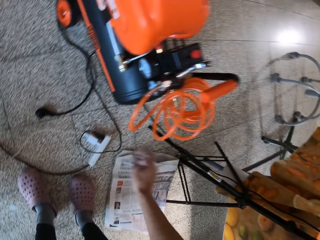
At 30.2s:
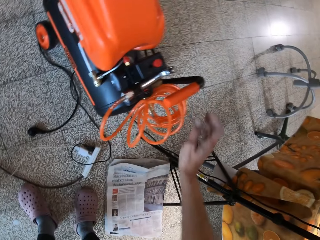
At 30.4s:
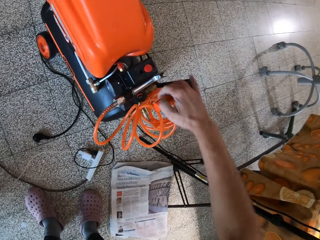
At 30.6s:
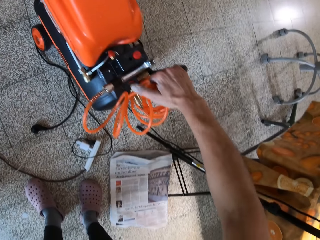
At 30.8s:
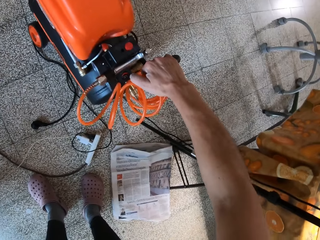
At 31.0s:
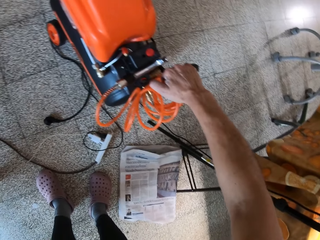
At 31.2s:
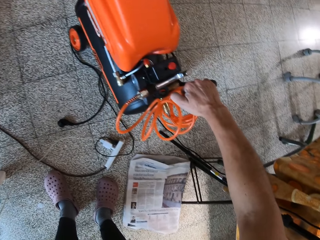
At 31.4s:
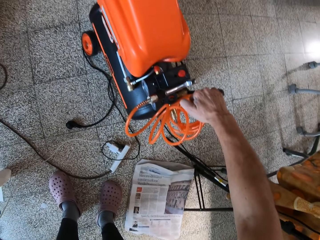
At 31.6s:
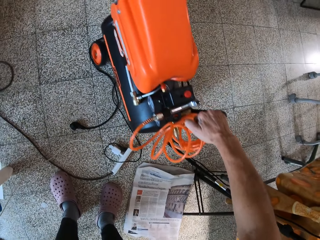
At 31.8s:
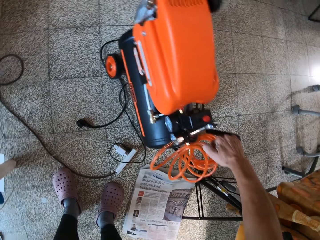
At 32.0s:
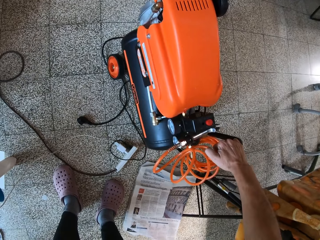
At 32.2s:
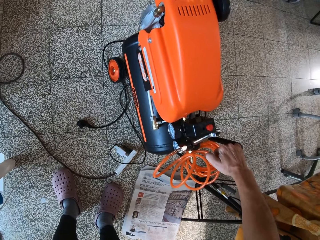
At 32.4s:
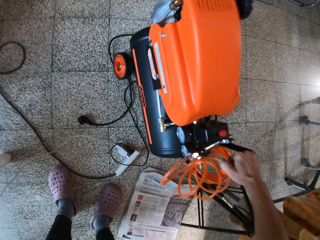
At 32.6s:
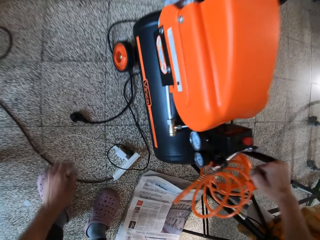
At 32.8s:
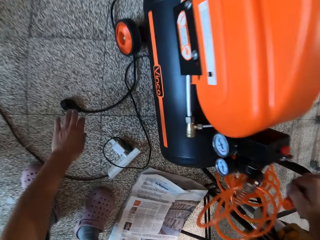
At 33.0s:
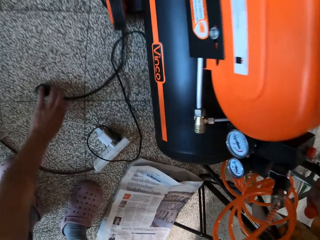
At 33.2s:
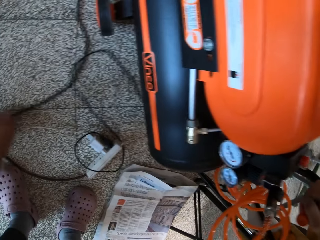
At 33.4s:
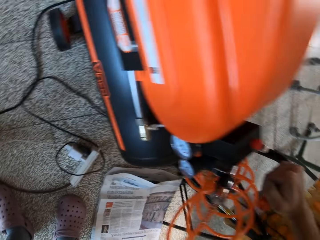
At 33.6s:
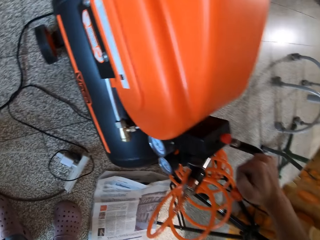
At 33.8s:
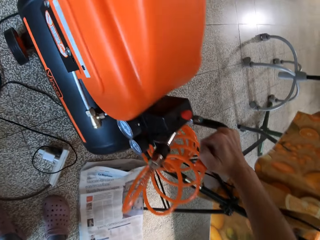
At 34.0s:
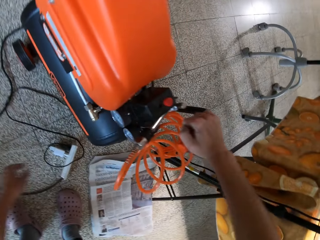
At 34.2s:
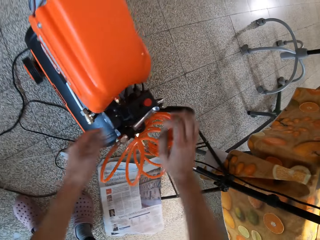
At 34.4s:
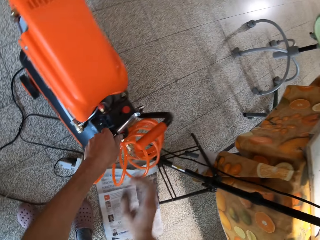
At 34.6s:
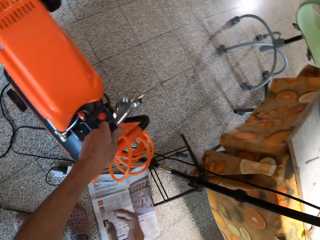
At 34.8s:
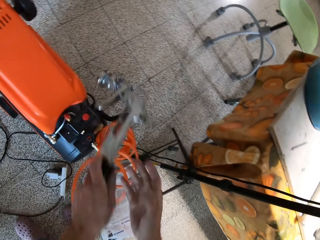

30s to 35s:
The camera wearer moves the spraying machine by the handle with his right hand. He picks the plug of the machine. He moves the spraying machine plug with his left hand. He drops the plug of the machine. He picks the spraying gun from the spraying machine with his left hand.

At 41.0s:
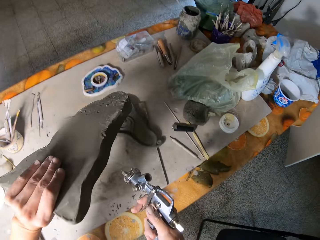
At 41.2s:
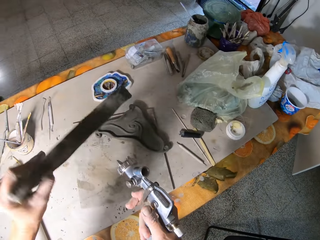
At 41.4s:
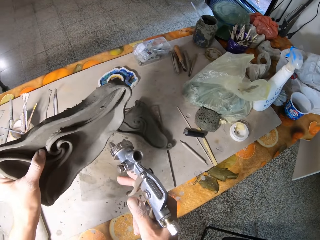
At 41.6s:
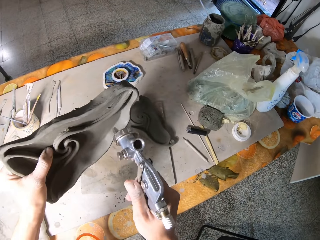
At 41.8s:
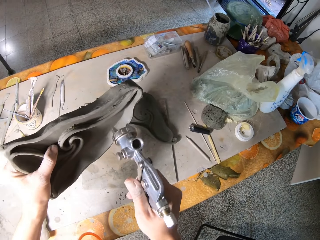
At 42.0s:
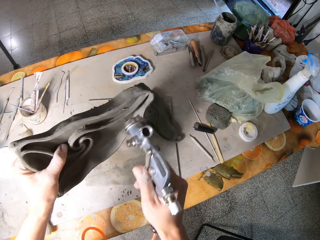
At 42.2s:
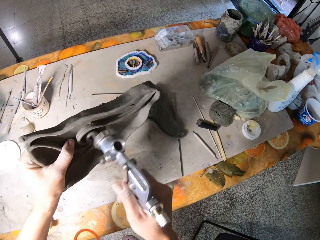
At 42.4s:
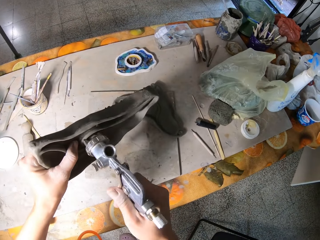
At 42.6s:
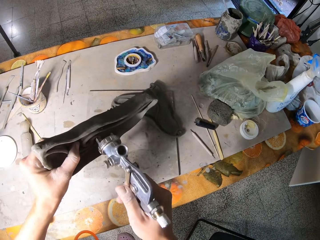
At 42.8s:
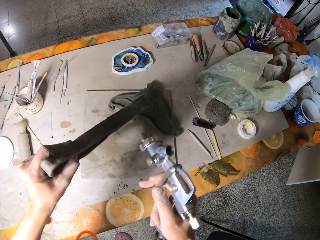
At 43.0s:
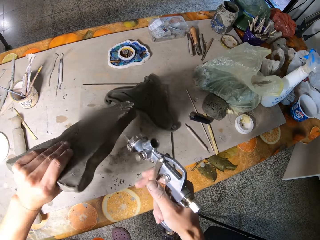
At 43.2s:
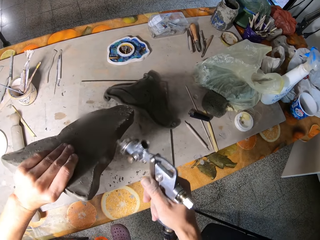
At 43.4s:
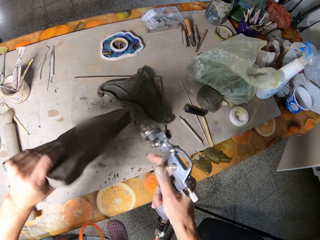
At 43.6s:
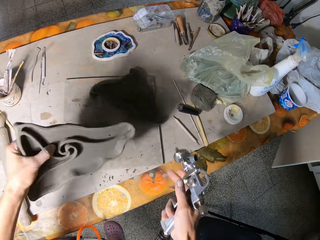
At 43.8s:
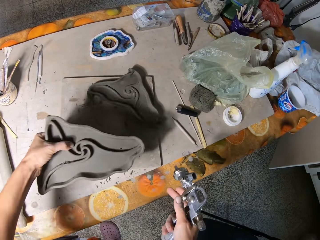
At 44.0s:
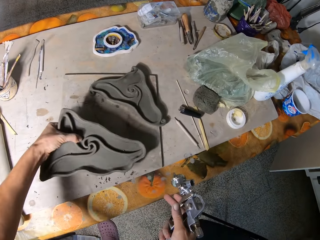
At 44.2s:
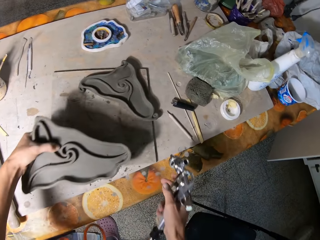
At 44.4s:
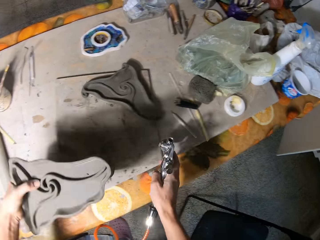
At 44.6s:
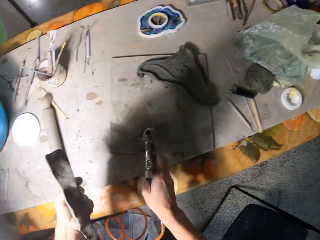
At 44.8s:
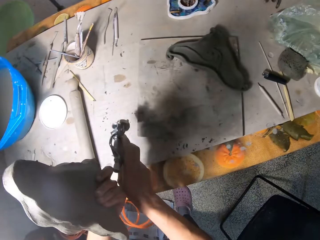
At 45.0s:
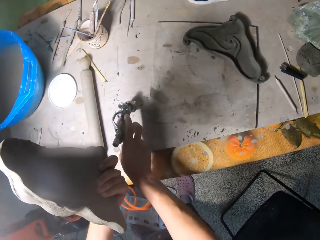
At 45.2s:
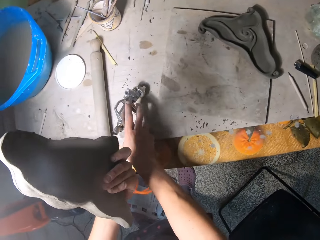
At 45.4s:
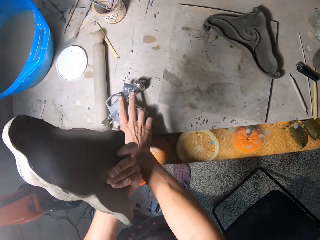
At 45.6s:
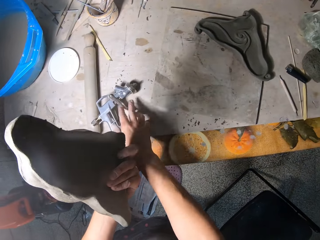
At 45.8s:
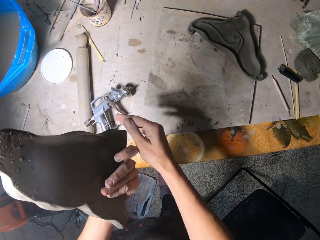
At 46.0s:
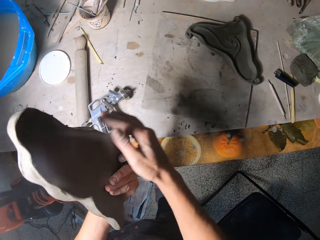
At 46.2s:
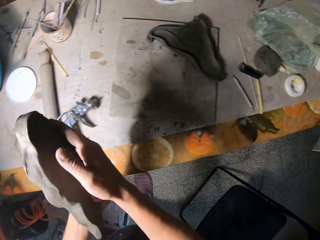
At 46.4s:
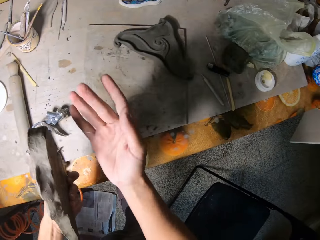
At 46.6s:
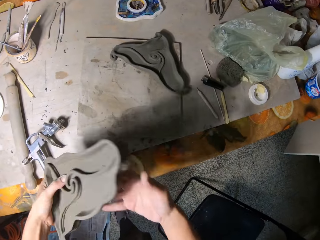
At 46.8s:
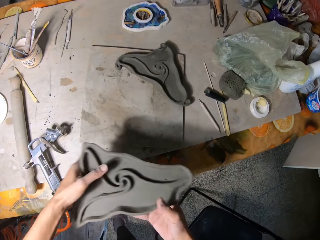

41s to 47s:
The camera wearer blows air on the ceramic ware on the table with the spray gun in his right hand. He looks around the table. He drops the ceramic ware on the table with his left hand. He drops the spraying gun on the table with his right hand. He cleans the ceramic ware in his left hand with his right hand. He exchanges the ceramic ware on the right hand.

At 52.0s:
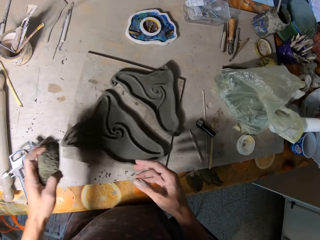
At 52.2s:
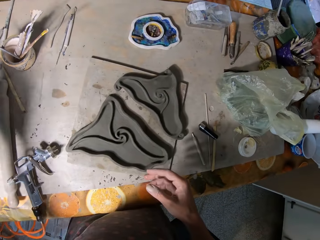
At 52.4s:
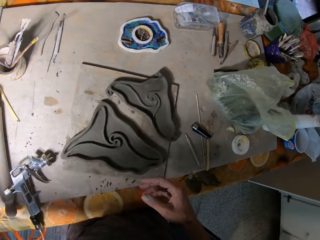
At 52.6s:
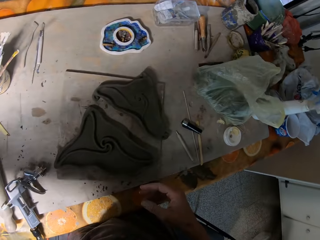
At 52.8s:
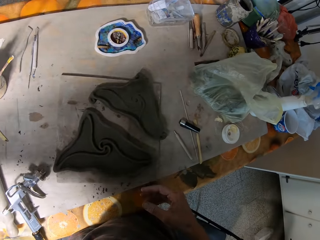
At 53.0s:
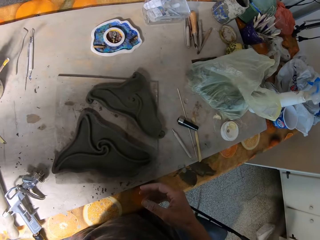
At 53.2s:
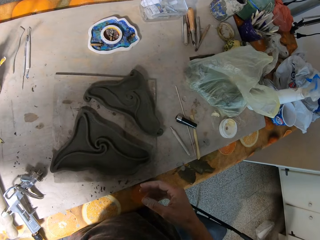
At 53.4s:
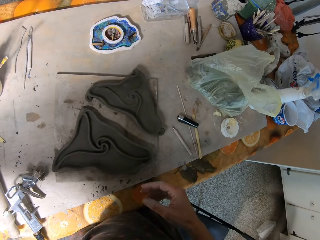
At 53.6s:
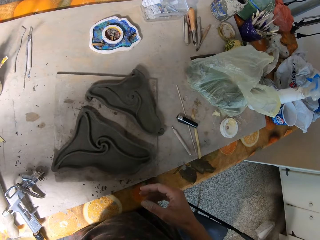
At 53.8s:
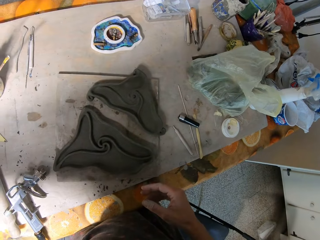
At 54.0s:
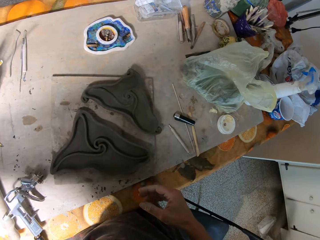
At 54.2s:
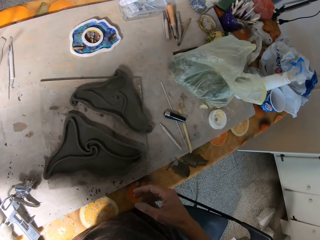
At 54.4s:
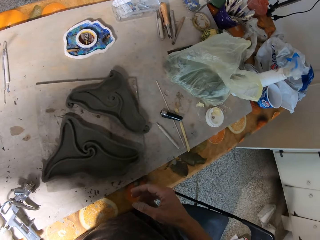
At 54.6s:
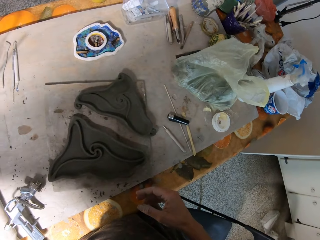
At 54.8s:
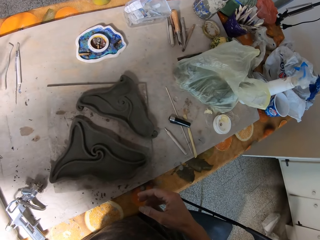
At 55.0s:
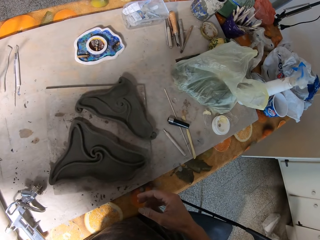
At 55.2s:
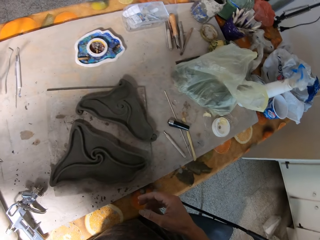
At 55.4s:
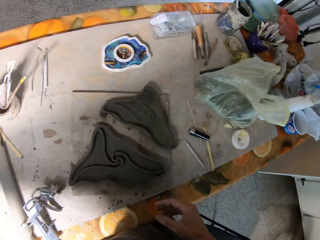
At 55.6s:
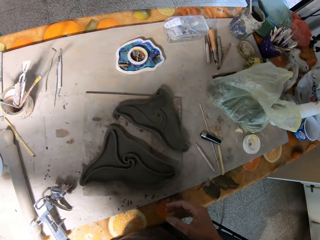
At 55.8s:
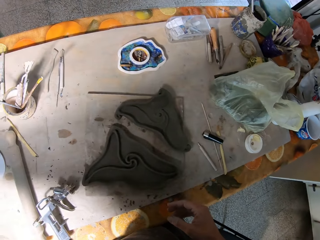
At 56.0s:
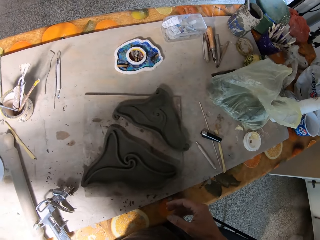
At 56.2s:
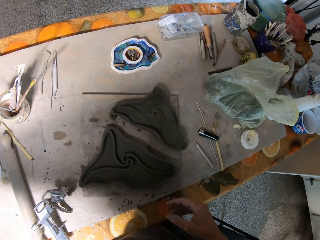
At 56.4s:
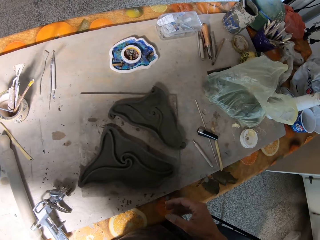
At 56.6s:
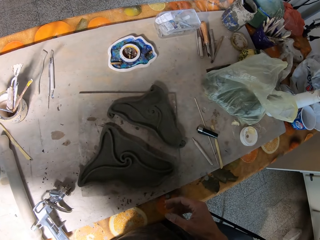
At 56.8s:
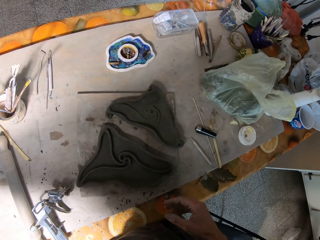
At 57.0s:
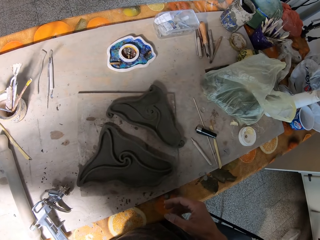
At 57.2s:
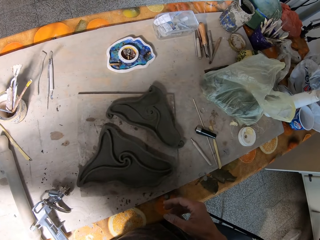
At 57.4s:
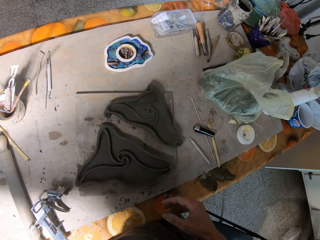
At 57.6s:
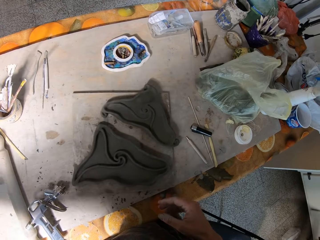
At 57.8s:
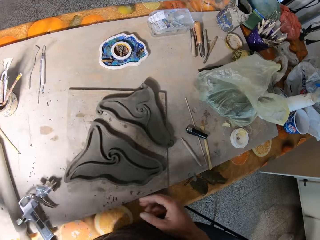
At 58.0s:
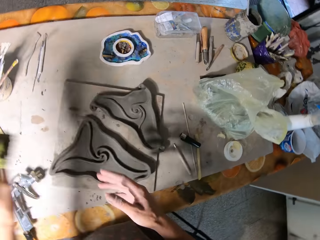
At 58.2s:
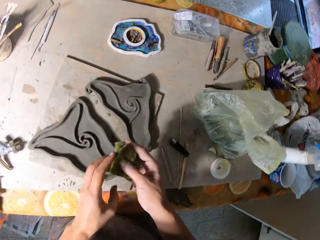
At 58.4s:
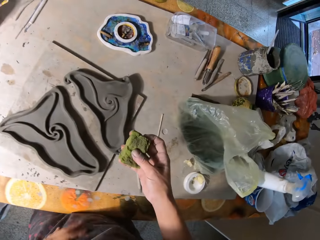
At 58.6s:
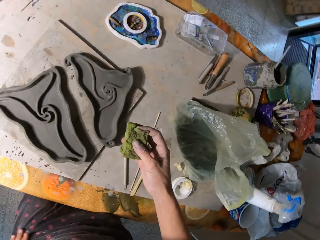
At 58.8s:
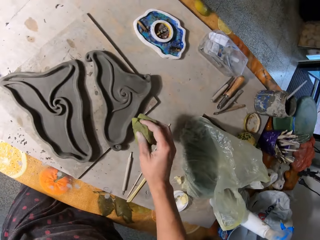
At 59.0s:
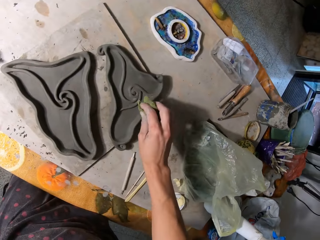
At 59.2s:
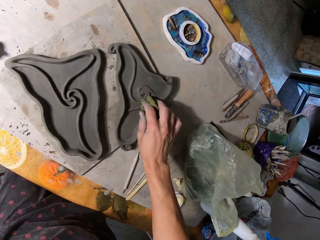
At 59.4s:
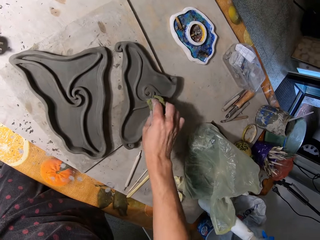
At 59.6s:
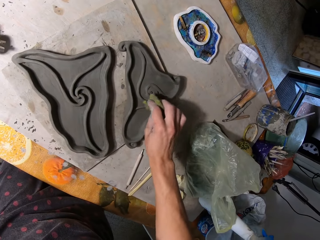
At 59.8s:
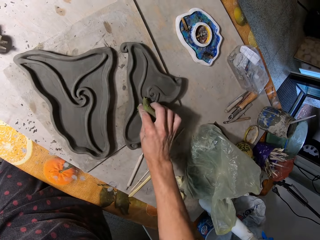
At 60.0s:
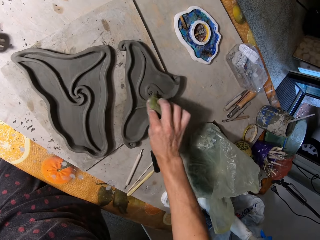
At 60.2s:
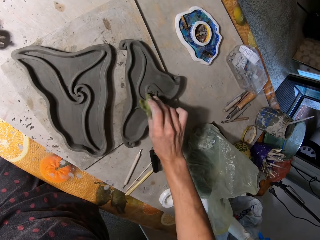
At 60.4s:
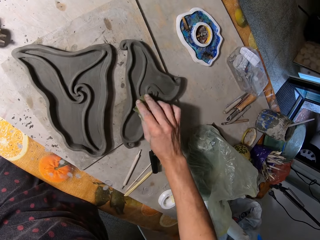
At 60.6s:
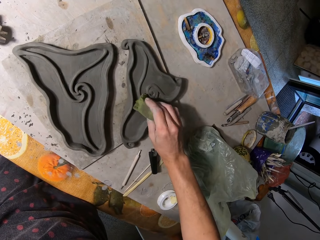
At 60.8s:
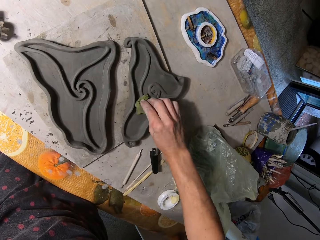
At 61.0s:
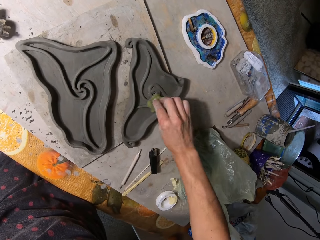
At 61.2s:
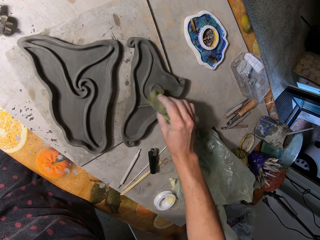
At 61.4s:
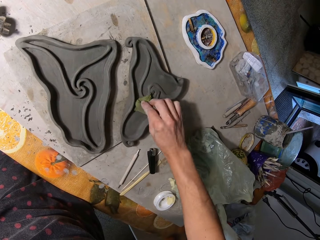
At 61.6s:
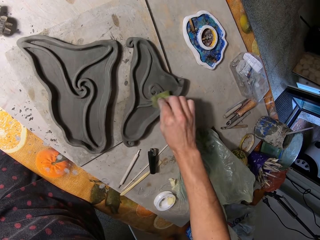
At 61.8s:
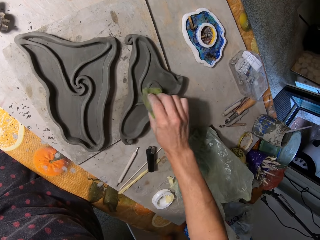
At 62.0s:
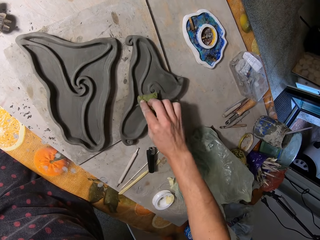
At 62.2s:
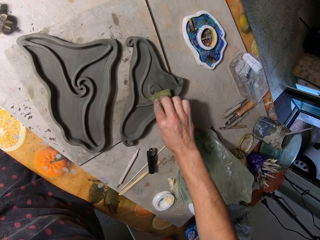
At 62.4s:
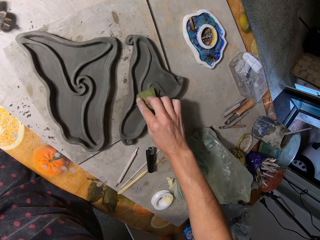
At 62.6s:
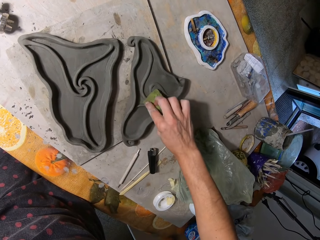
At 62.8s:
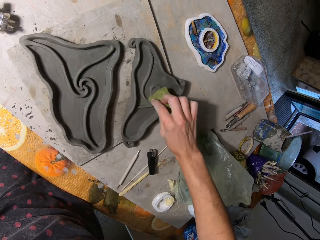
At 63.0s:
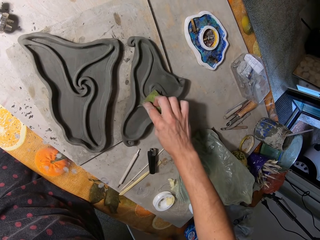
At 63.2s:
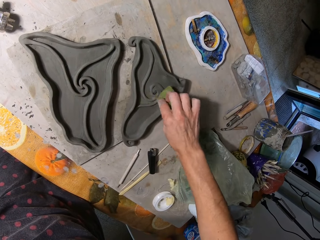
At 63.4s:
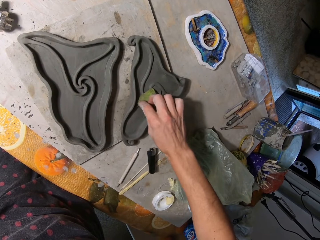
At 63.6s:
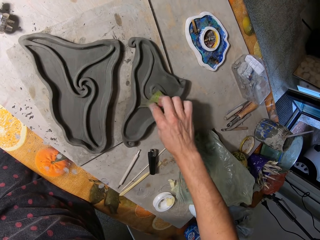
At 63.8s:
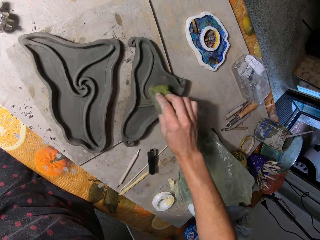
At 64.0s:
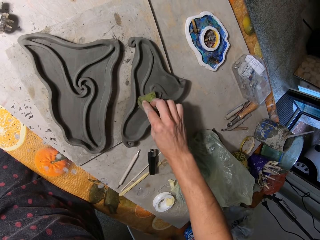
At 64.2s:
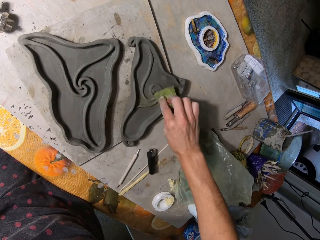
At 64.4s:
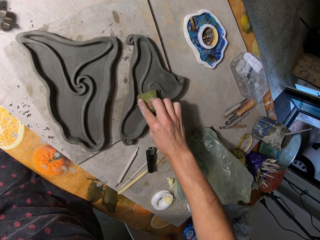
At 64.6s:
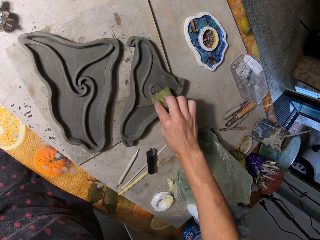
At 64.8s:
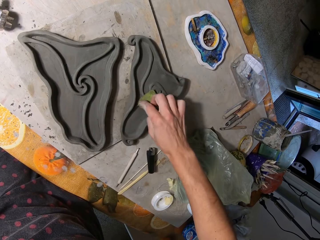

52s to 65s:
The camera wearer stares at the sculpture. He passes the foam to his right hand with his left hand. He holds the sculpture on the right hand. He cleans the ceramic ware on the wood with the foam in his right hand.
